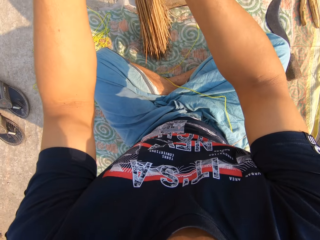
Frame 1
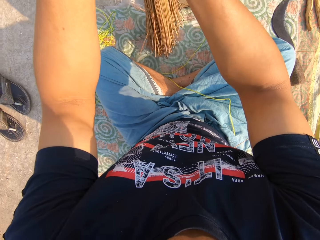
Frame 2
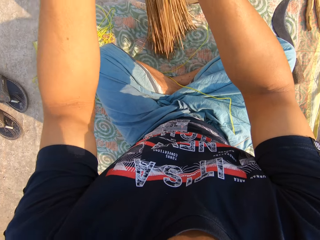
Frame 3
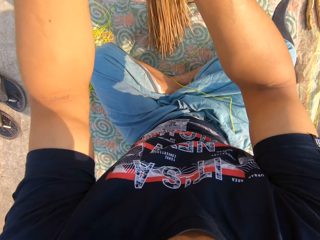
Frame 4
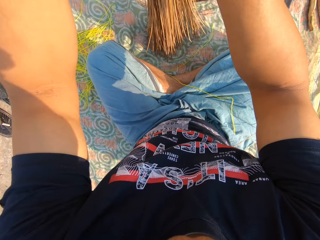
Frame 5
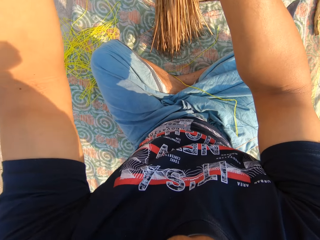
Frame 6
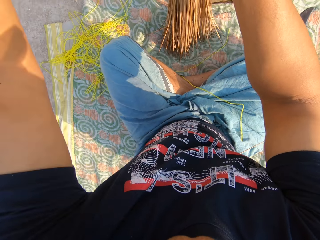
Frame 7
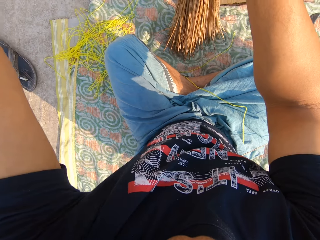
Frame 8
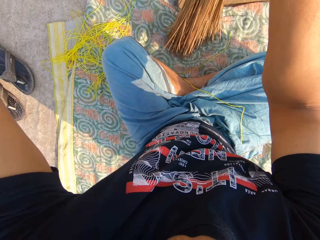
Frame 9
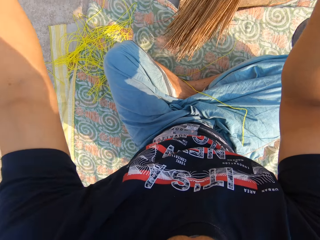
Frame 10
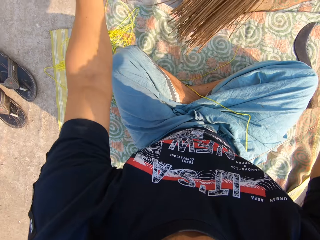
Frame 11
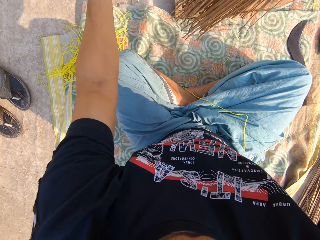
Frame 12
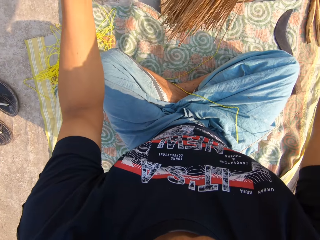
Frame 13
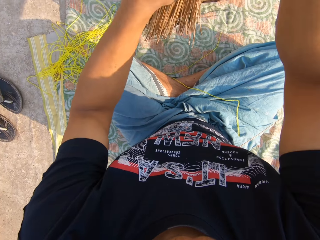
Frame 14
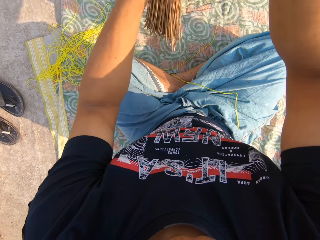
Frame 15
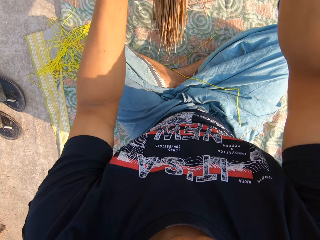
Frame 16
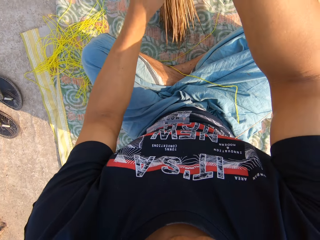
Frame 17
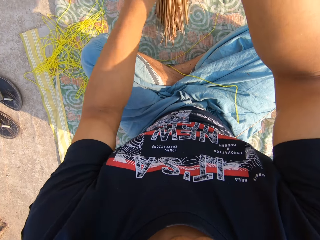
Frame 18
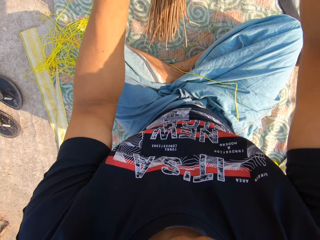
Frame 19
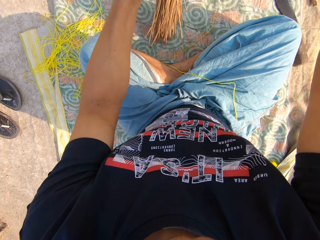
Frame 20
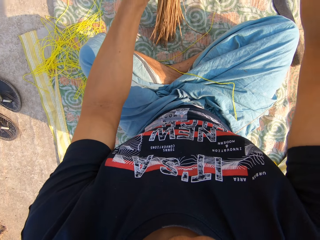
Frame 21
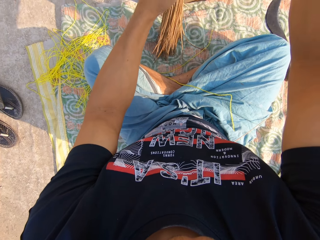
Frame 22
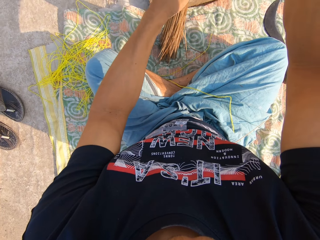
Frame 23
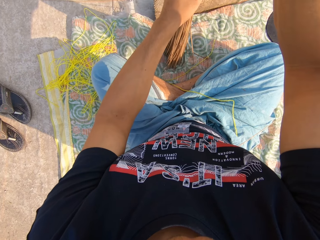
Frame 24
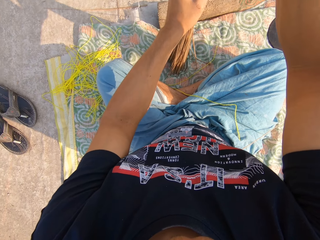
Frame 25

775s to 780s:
The camera wearer arranges the broomsticks.

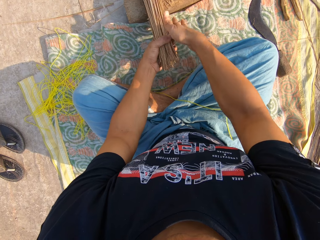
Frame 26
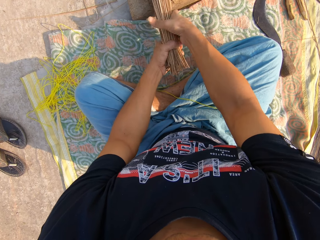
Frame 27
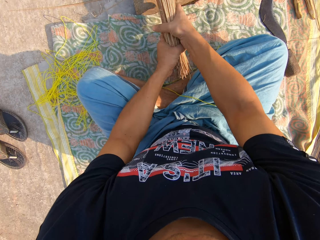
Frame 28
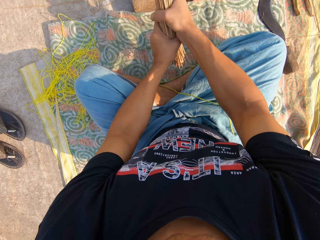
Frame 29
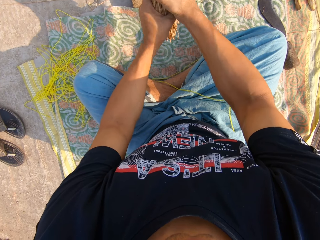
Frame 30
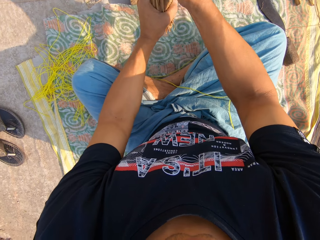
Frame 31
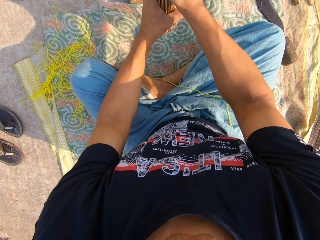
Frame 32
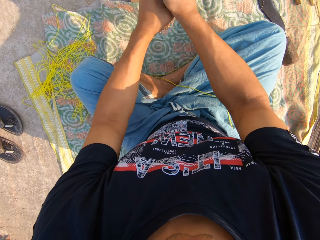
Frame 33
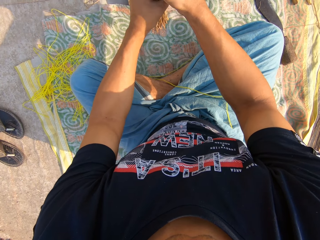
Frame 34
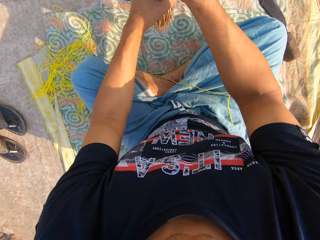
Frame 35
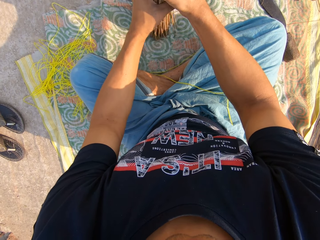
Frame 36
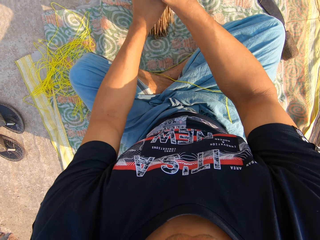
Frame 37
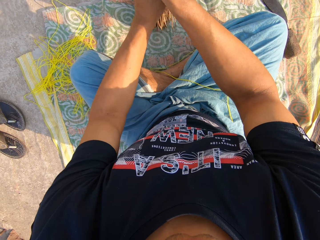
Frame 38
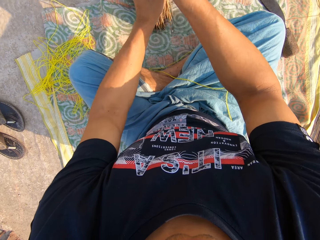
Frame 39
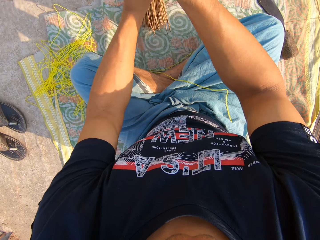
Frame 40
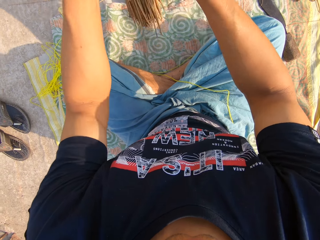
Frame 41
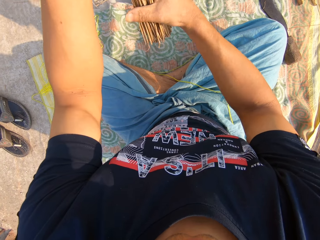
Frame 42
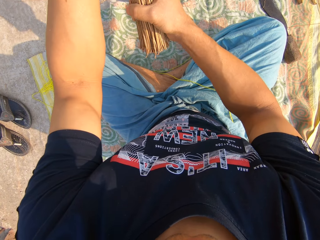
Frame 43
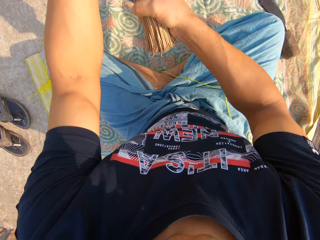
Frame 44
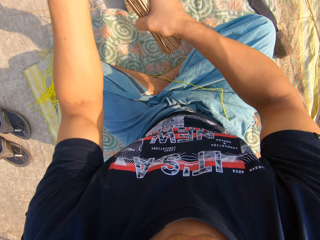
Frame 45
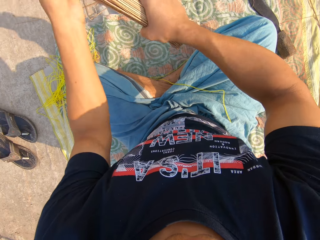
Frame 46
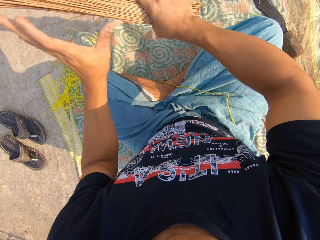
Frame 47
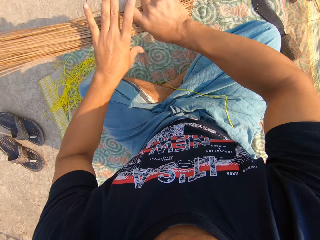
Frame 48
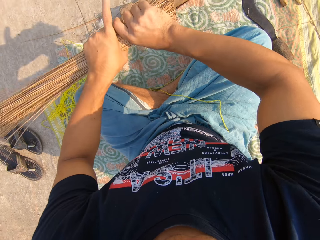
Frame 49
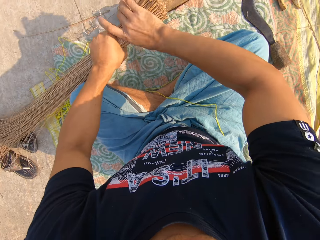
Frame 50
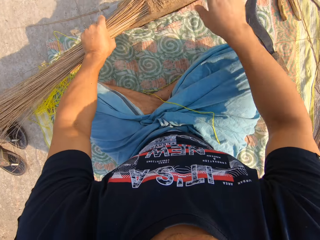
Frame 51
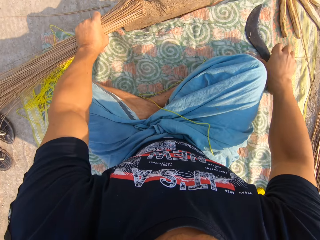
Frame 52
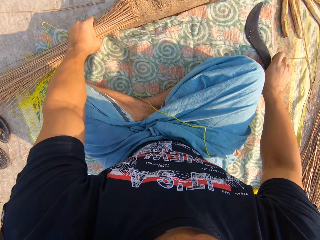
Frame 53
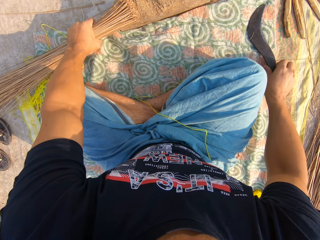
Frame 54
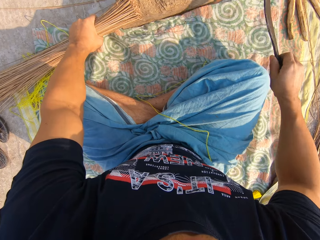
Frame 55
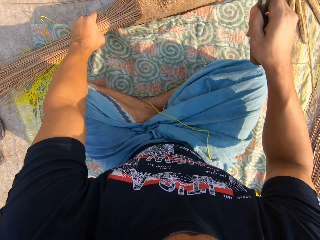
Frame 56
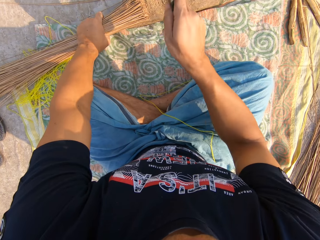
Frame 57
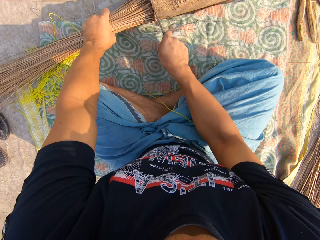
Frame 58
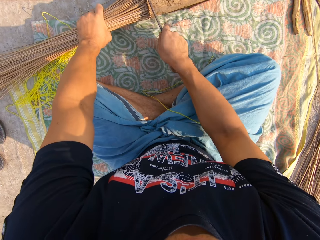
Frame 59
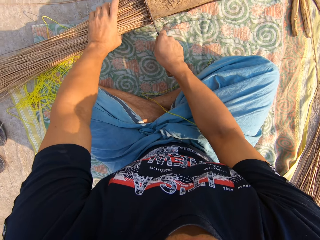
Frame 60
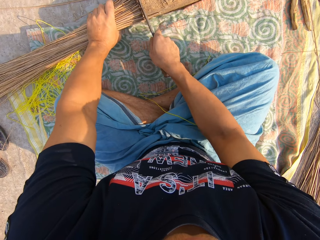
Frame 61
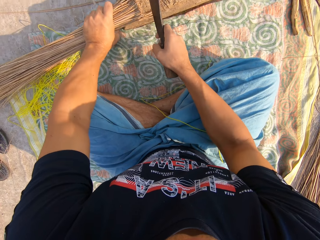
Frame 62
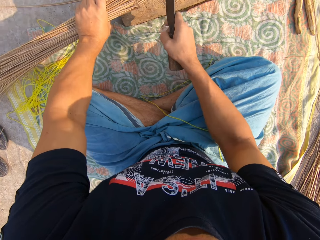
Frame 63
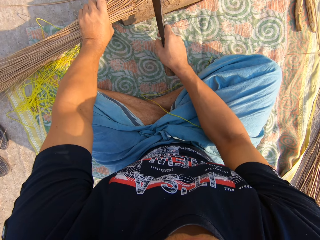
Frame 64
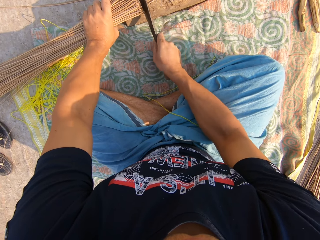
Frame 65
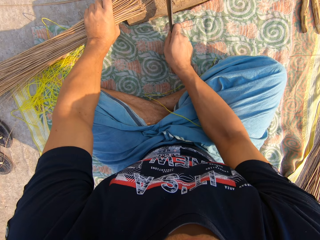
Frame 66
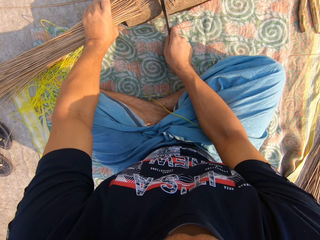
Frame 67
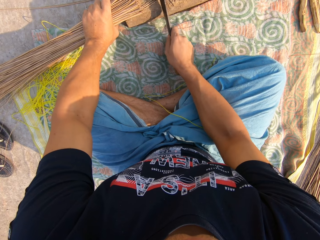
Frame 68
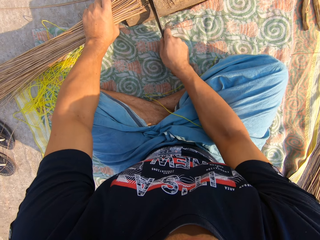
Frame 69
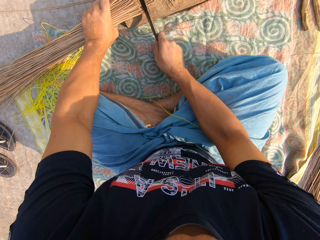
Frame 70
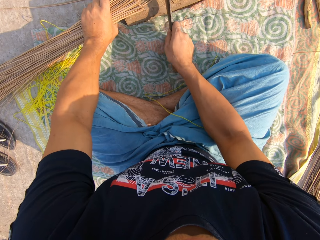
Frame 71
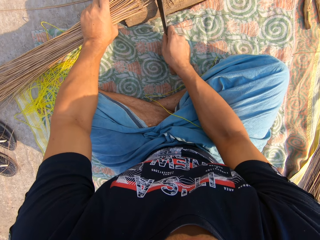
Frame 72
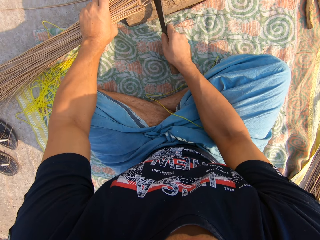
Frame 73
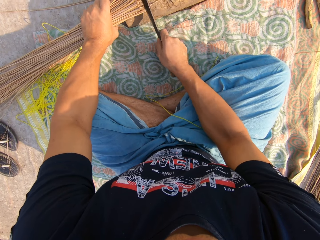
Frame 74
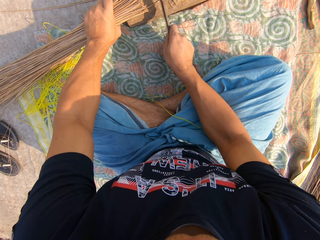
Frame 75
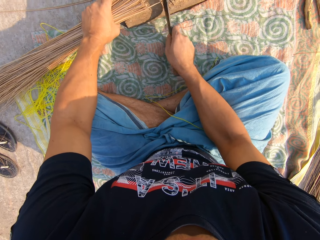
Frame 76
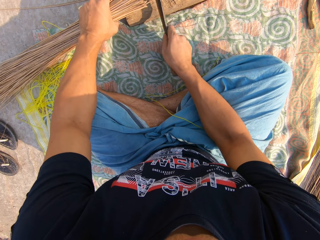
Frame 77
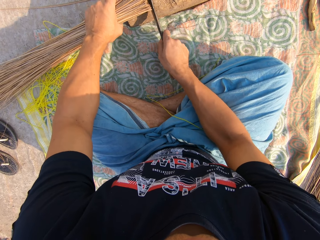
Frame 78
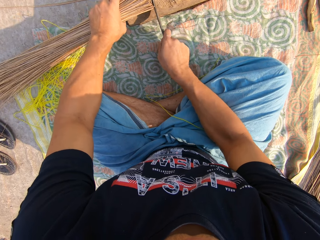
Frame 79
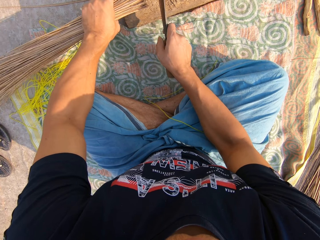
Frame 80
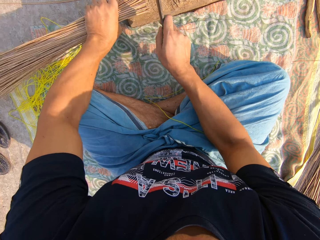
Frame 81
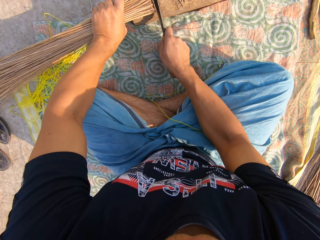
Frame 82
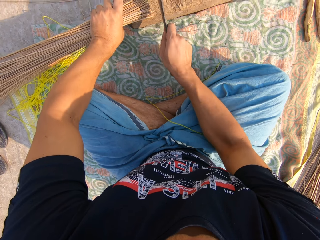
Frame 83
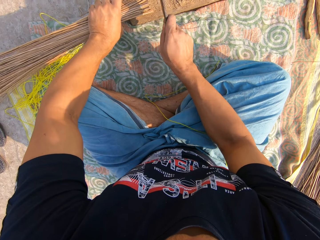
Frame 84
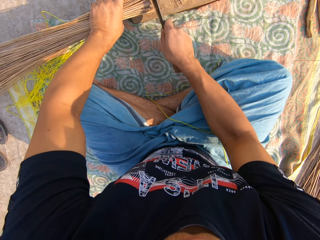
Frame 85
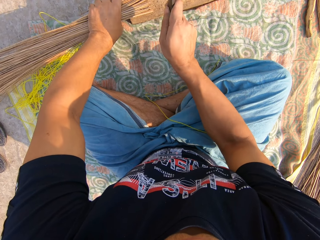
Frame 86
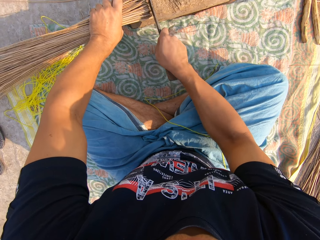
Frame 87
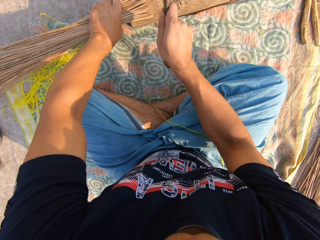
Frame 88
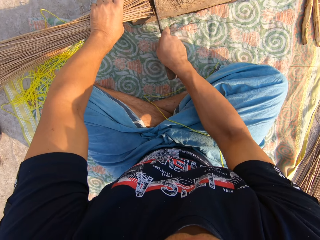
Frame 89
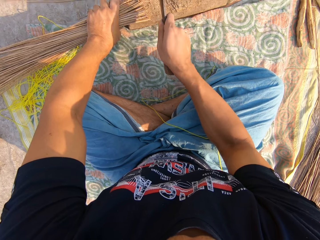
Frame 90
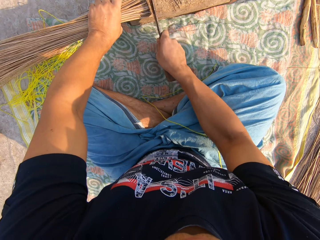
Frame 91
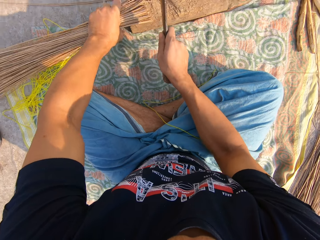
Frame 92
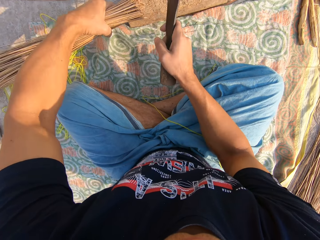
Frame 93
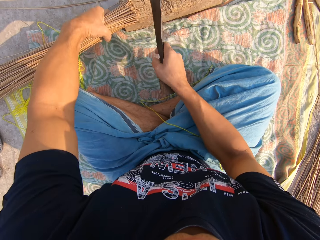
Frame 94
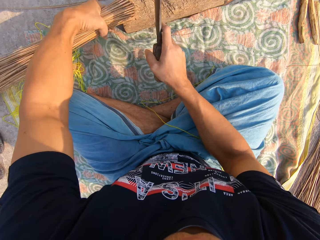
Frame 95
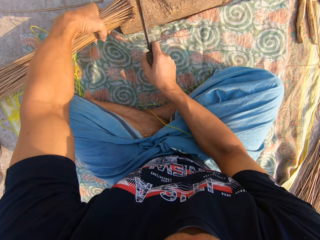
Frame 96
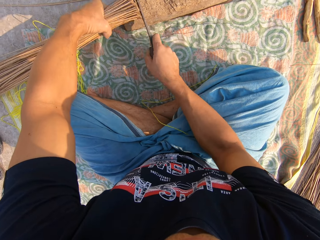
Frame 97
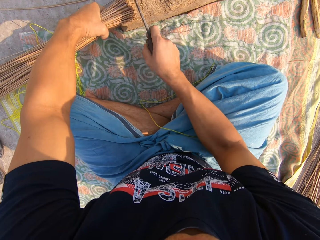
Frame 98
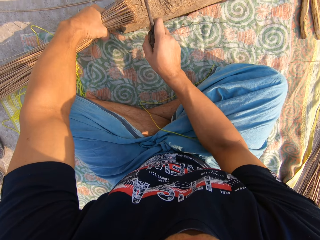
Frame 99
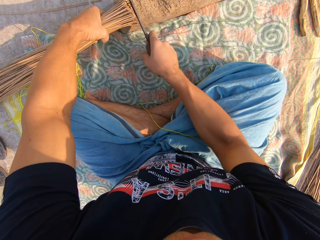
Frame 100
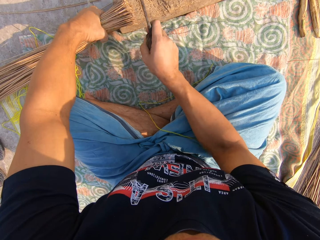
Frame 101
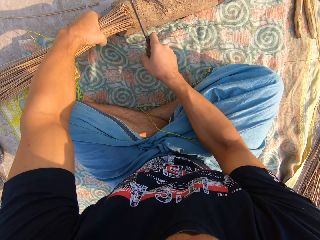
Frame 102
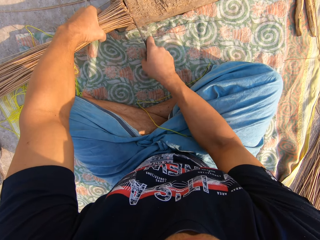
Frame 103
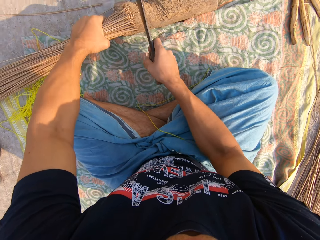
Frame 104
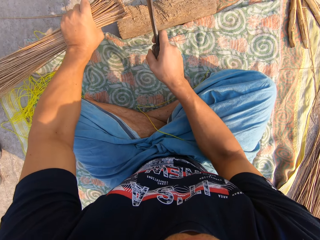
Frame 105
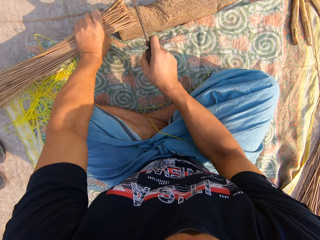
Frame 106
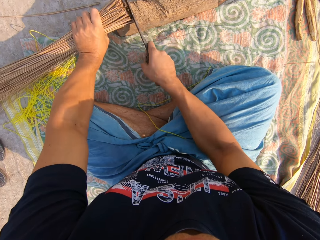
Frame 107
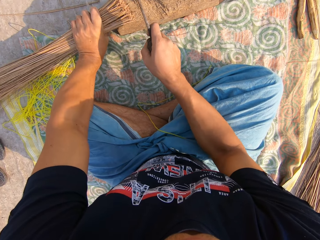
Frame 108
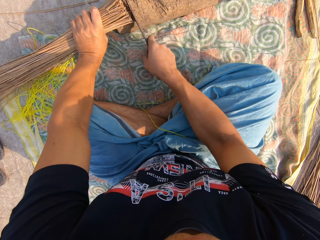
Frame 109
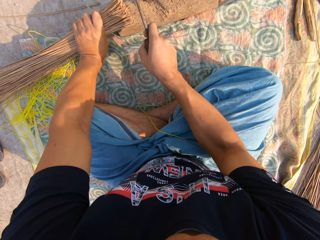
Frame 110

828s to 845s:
The camera wearer holds the broomsticks with his hands. He hits the broom on the ground with both hands. He collects the broomsticks. He passes the broom from his right hand to his left hand. He turns the broomsticks around. He picks up a knife from the ground with his right hand. He cuts the broom with the knife in his right hand. He adjusts the broom with the knife in his right hand. He cuts the broom with the knife in his right hand.
